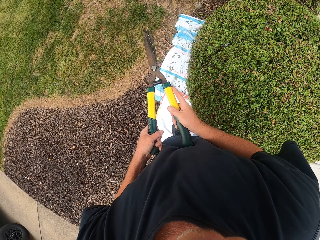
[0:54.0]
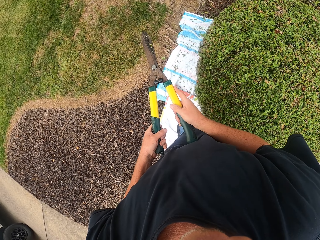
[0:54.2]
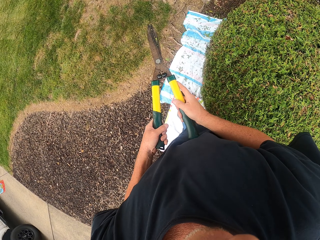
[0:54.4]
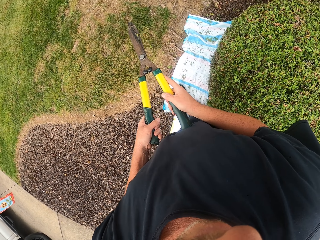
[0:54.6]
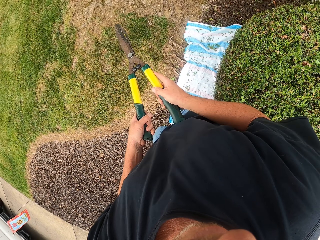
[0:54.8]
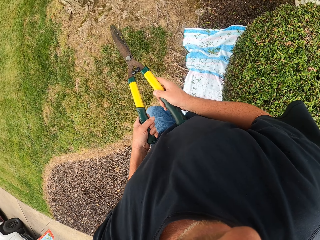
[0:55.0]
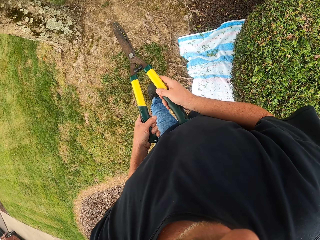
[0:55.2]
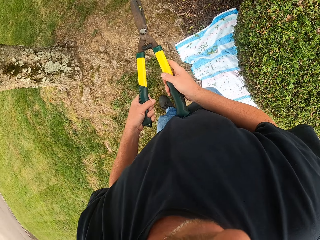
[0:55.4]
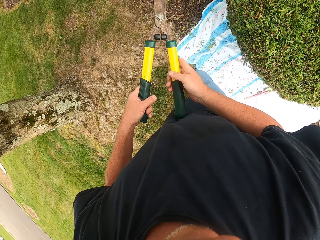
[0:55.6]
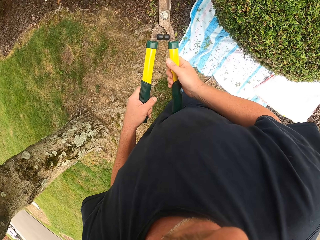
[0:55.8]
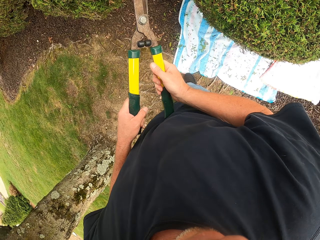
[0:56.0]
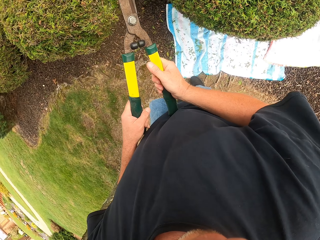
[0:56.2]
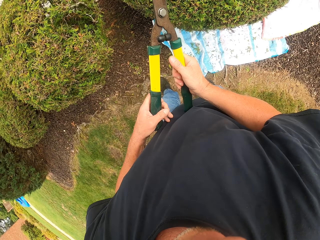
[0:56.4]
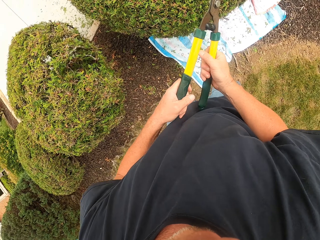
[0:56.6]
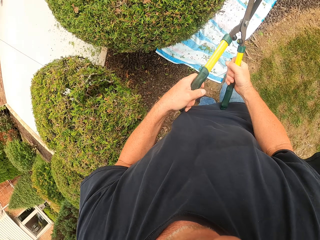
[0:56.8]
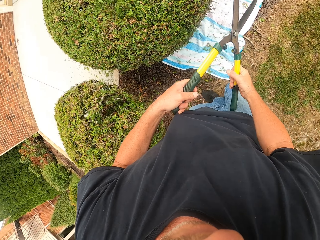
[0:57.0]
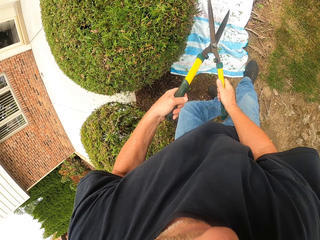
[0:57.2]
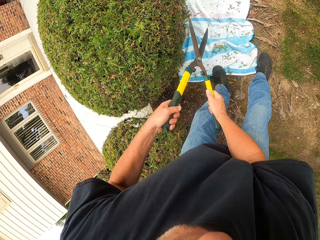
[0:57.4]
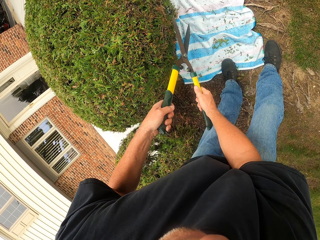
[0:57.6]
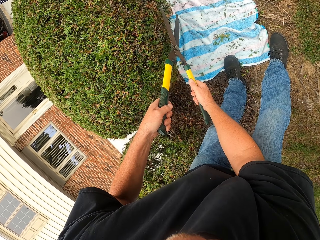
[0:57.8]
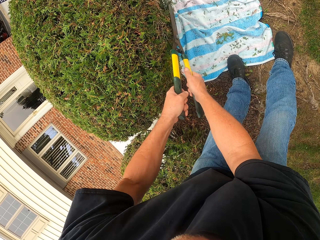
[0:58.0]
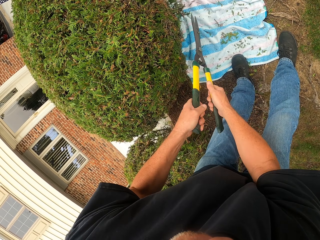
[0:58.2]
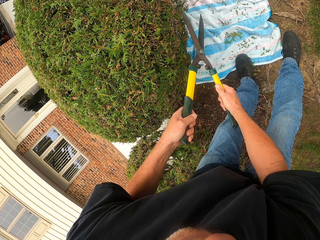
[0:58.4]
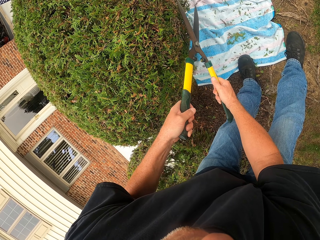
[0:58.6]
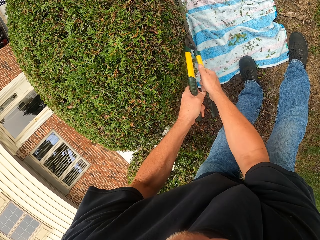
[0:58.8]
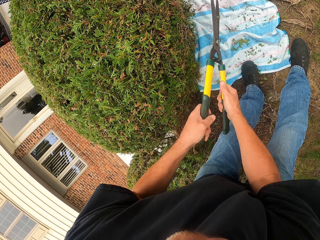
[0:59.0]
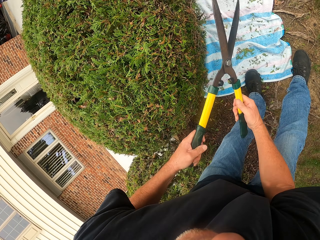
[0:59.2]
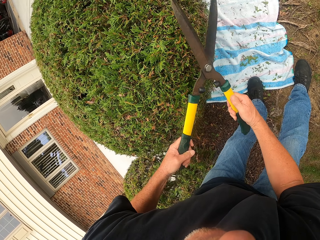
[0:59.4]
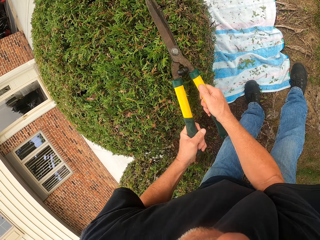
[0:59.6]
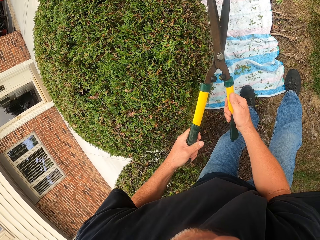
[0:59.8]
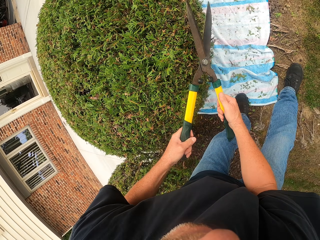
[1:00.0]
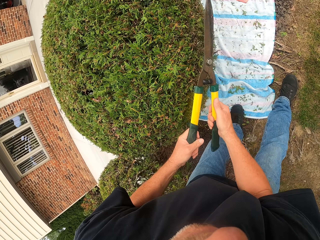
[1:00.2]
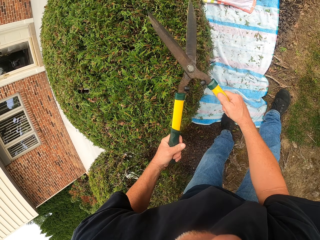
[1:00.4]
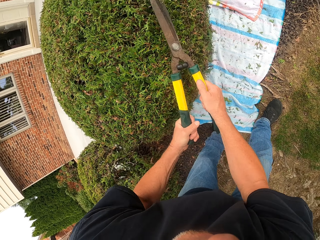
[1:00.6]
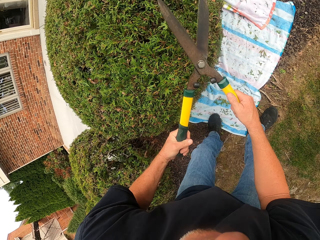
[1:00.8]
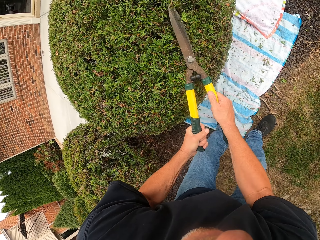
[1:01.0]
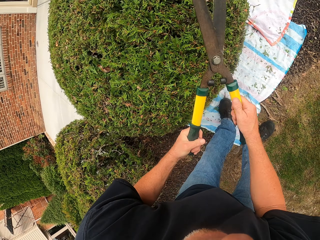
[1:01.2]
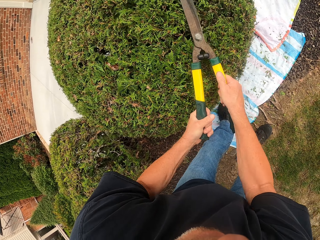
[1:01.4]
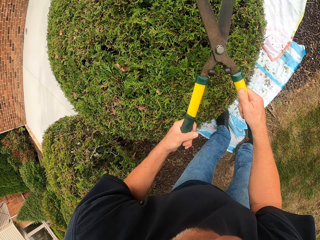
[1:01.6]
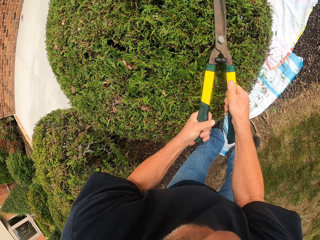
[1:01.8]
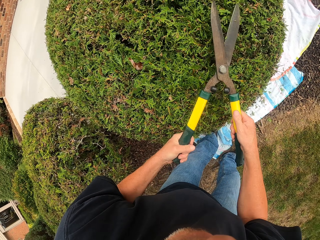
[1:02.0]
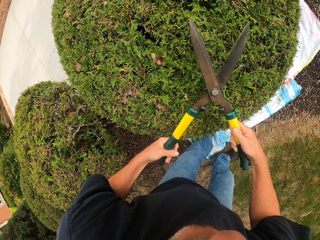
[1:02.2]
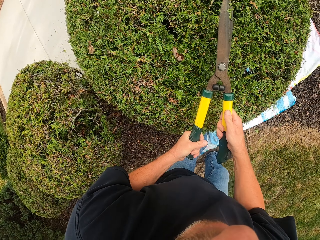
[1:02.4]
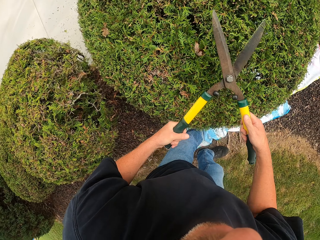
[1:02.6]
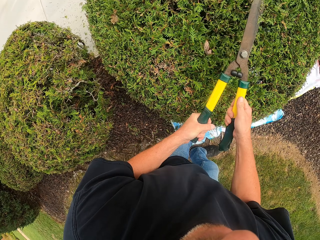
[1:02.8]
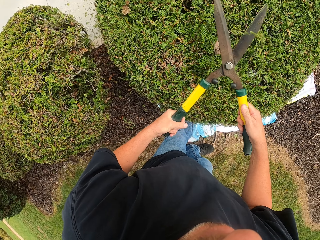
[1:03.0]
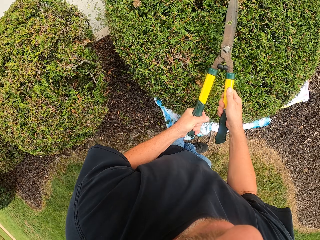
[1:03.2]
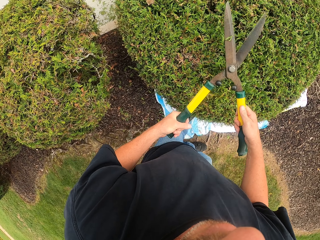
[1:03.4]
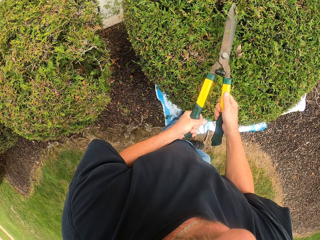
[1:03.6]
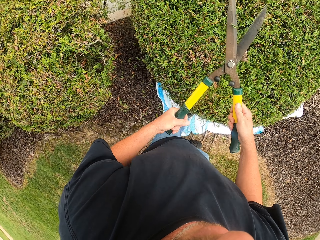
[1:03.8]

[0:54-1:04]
The camera wearer walks in the compound. They trim the flower.

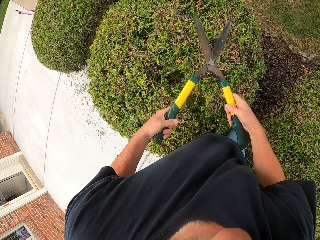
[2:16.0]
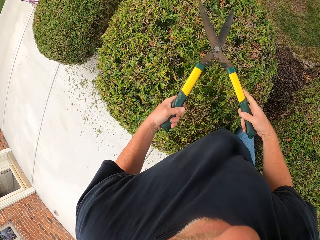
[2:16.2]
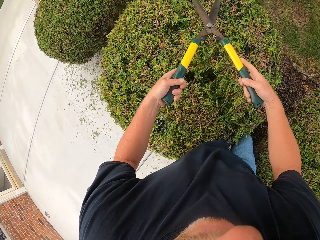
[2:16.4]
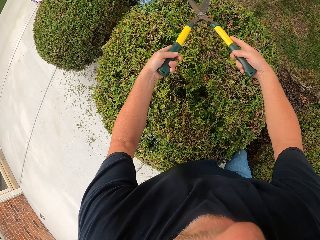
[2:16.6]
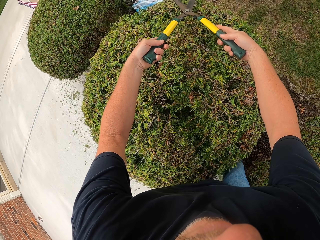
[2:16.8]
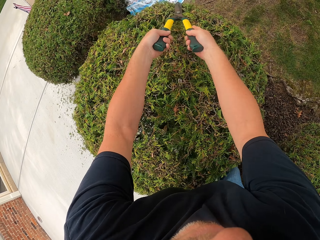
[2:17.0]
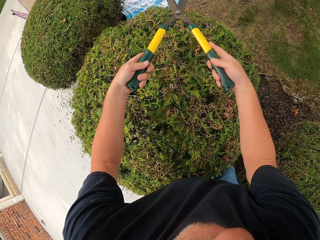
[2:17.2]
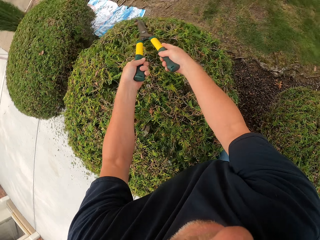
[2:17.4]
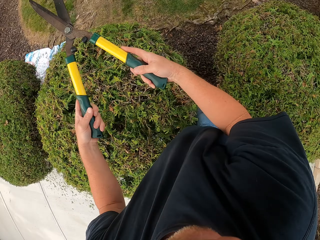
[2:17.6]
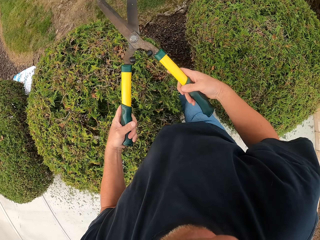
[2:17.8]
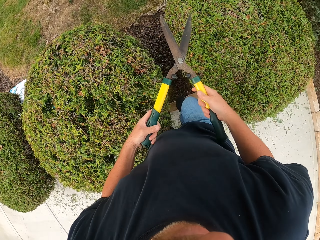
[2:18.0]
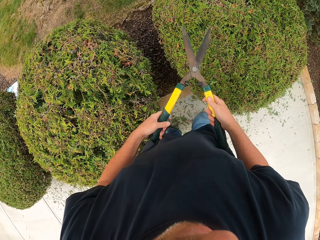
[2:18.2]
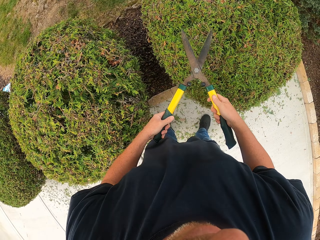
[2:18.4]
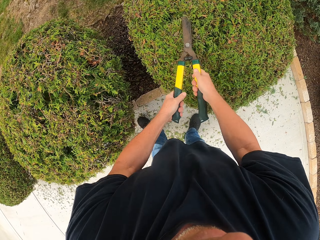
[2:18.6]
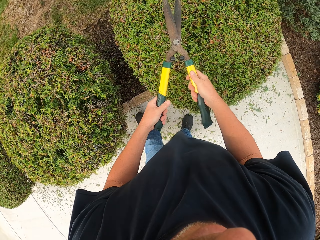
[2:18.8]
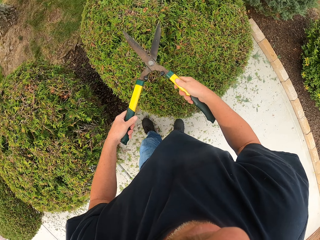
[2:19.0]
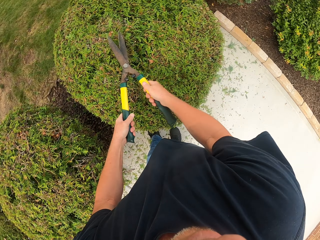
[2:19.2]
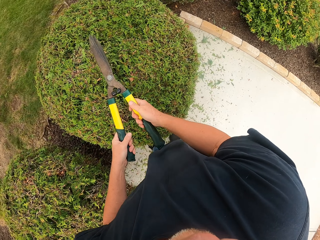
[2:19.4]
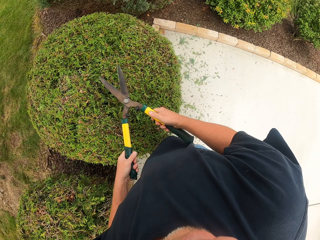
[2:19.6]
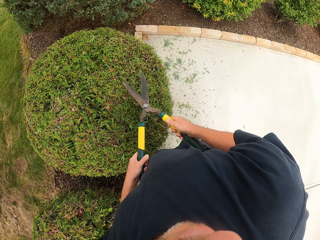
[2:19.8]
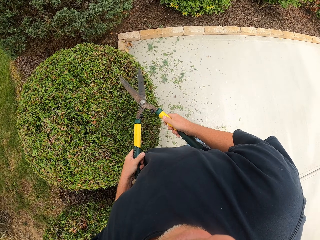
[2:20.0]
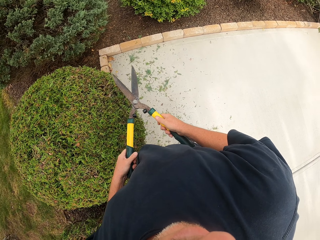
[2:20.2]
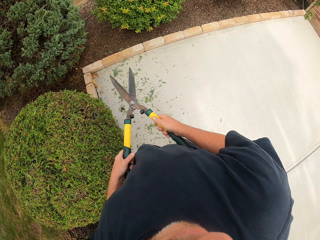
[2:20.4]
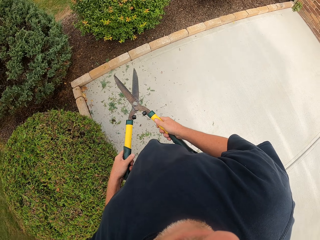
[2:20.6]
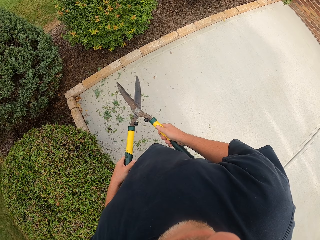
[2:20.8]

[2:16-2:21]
The camera wearer moves to another tree. They trim the tree with hedge shears.

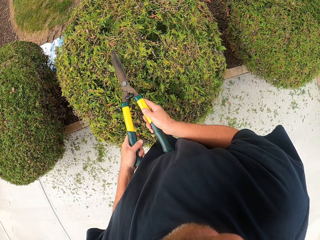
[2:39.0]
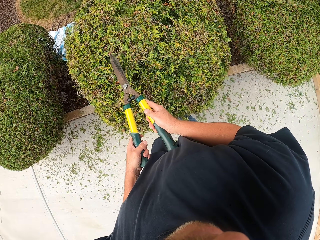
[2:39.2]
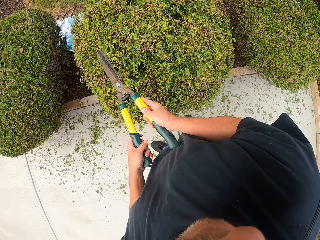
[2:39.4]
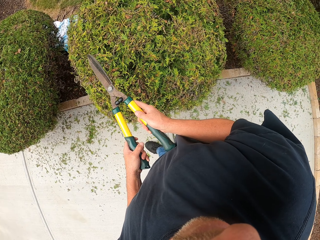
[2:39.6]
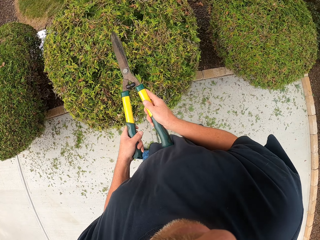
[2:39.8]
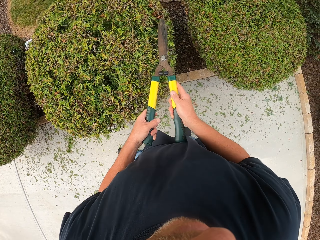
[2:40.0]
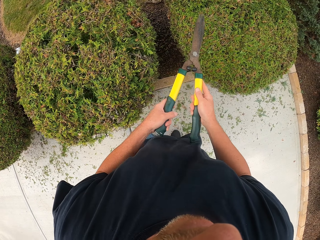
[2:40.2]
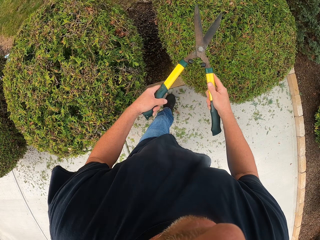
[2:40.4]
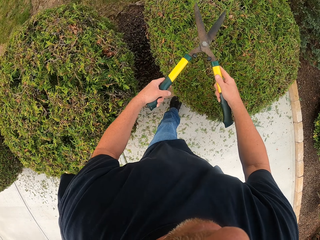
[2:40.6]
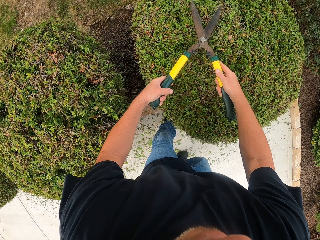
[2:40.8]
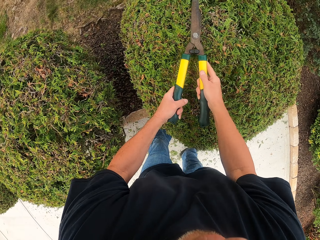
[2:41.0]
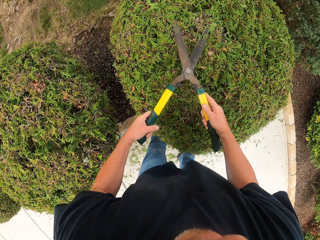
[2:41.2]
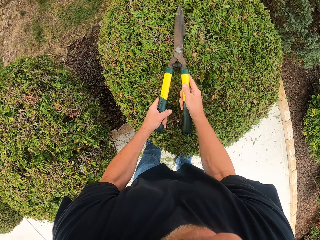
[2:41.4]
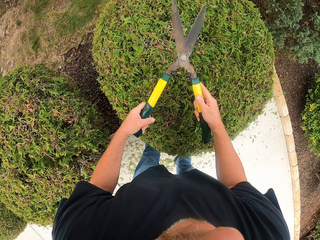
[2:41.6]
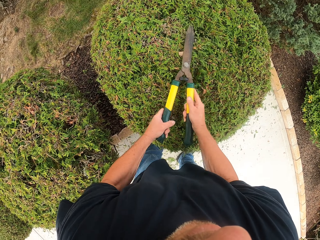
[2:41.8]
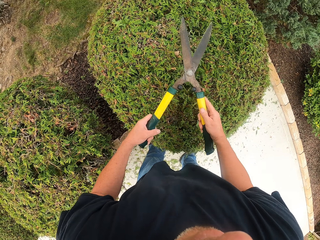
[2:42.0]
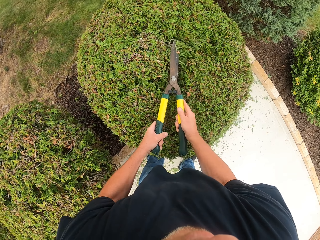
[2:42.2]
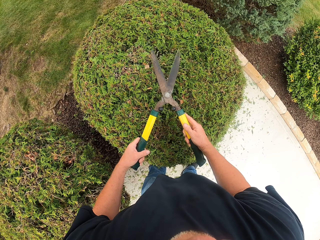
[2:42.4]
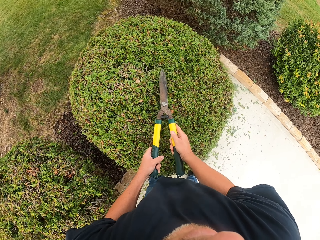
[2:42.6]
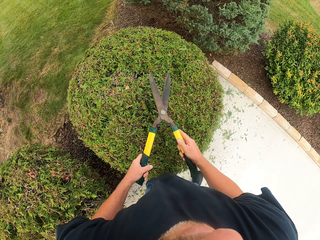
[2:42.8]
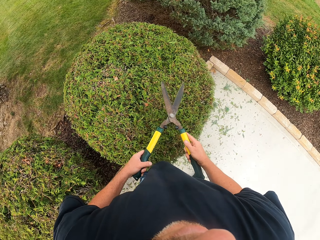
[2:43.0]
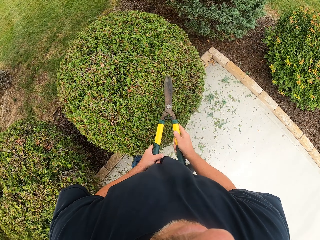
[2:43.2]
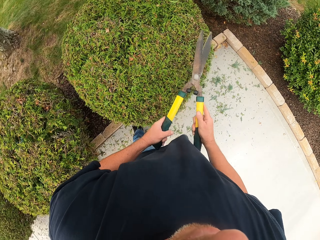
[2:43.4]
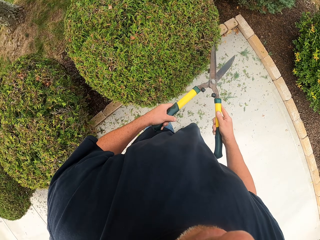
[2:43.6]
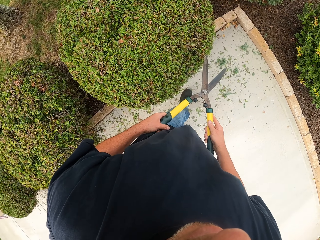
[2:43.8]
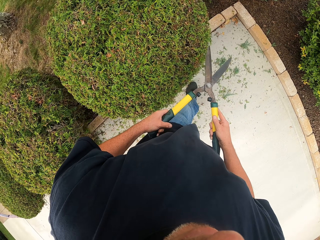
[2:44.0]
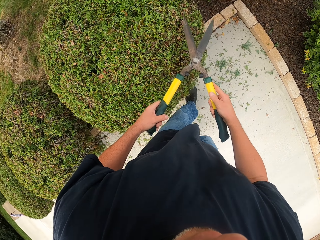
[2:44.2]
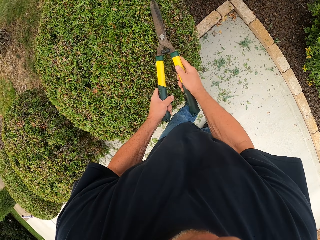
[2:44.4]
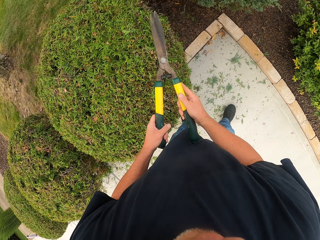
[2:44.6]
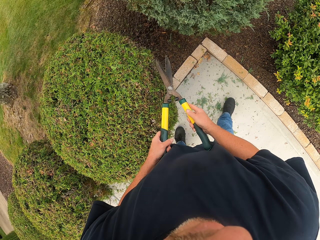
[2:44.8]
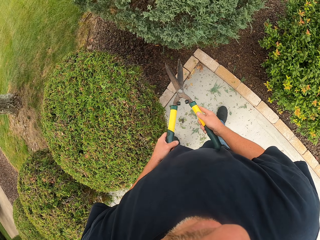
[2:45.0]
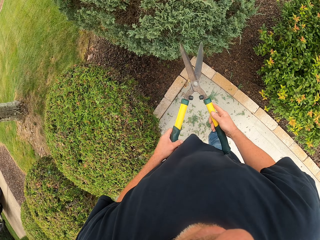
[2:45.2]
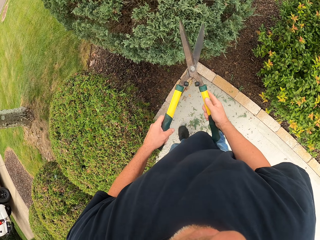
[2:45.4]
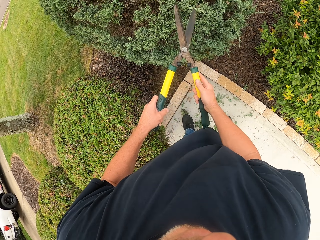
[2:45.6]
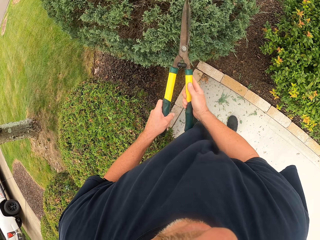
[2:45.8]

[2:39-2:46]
The camera wearer moves to another tree. They trim the tree with hedge shears. They move to another tree. They trim another flower.
